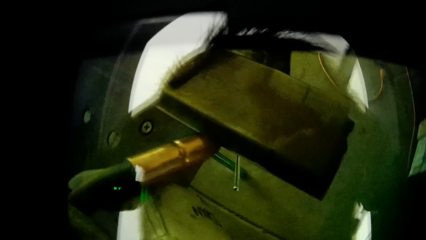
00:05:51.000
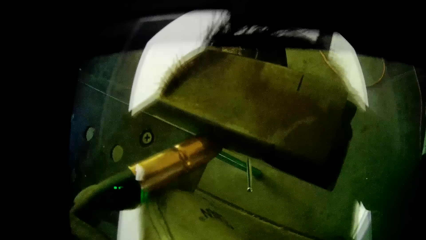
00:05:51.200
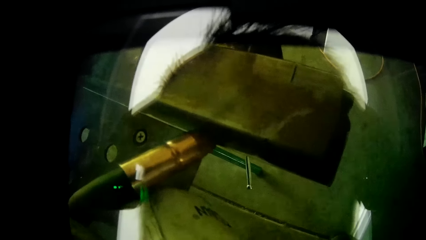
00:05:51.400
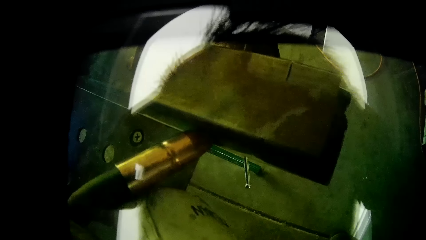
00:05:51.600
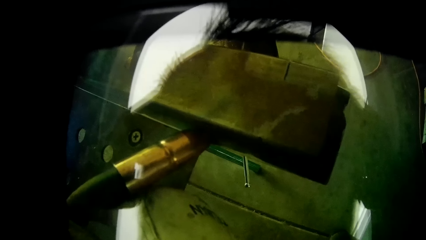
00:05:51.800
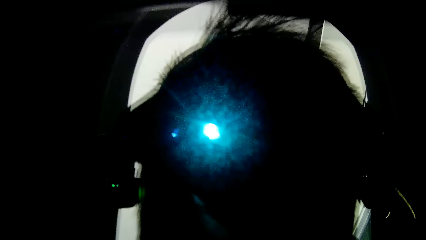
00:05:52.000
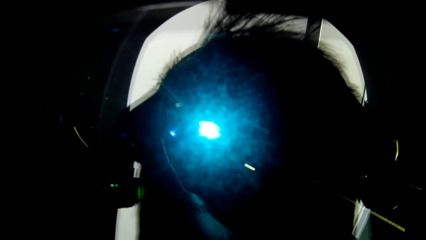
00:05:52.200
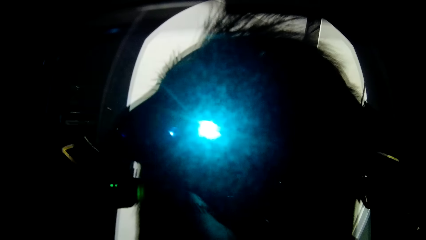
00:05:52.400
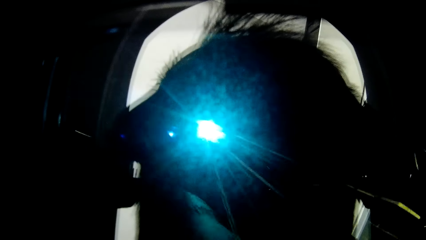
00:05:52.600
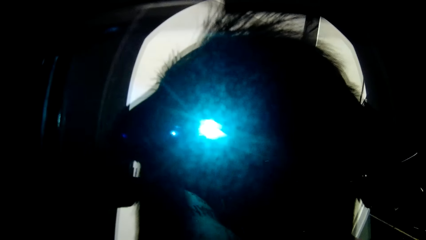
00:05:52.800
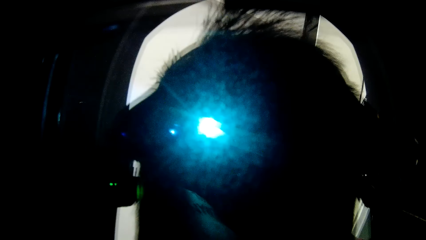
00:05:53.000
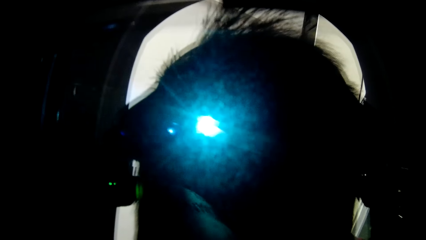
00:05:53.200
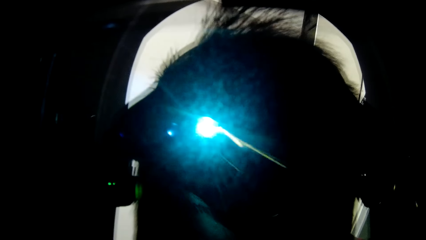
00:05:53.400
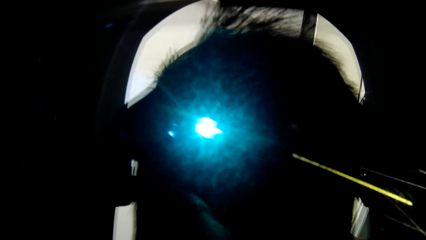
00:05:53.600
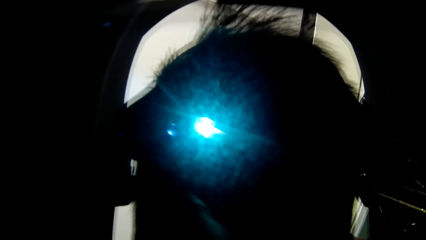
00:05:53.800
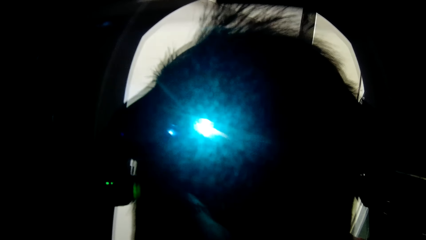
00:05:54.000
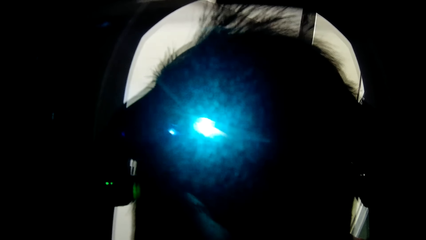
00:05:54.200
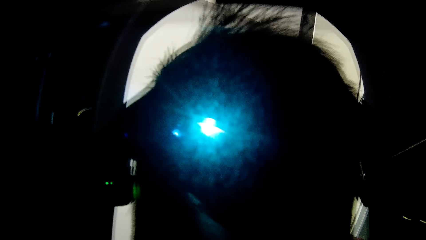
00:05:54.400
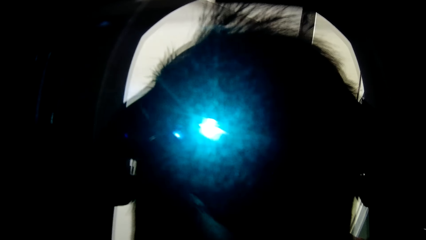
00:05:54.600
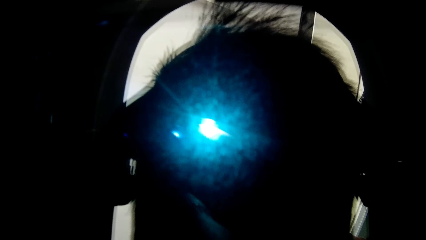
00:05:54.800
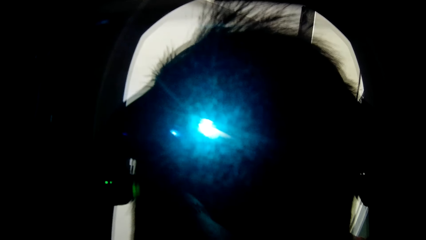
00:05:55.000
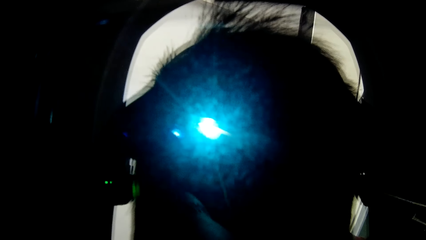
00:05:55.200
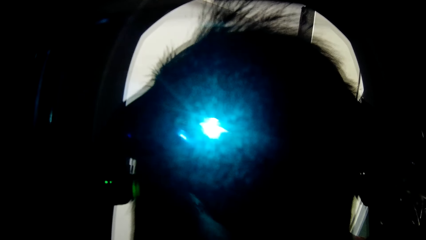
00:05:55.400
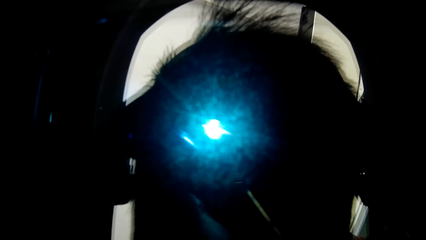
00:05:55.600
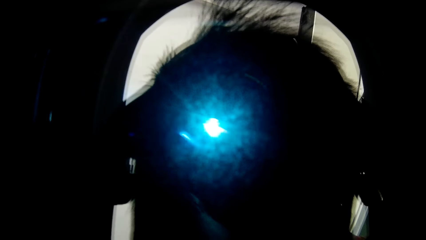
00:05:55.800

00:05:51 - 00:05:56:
The camera wearer welds the metal with the stick weld in his right hand.

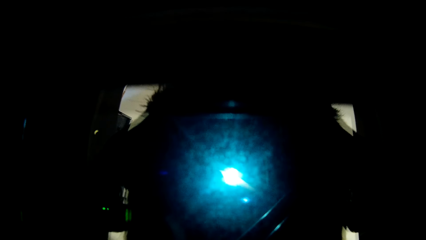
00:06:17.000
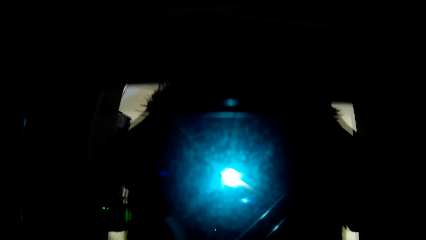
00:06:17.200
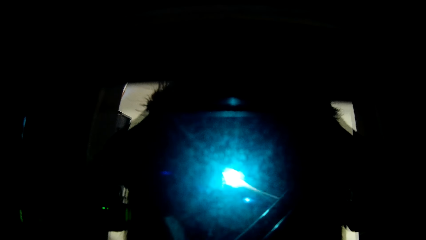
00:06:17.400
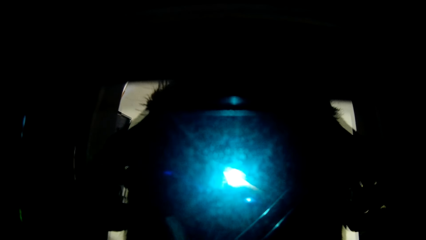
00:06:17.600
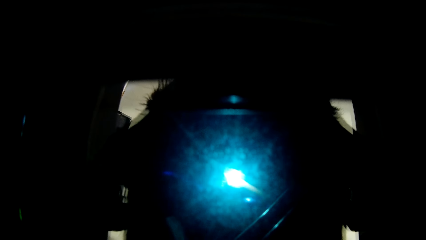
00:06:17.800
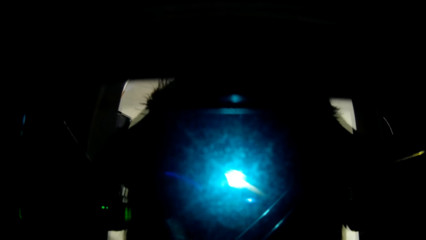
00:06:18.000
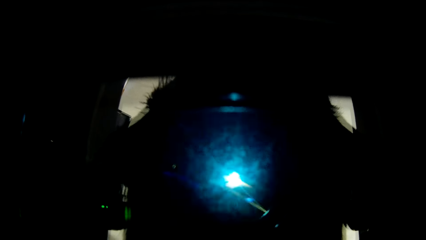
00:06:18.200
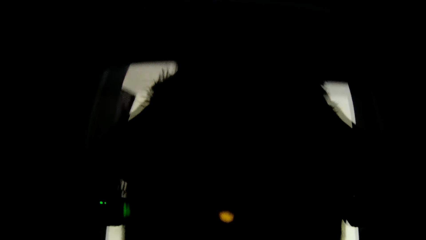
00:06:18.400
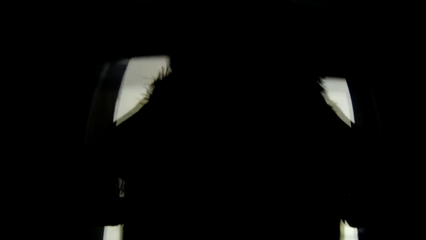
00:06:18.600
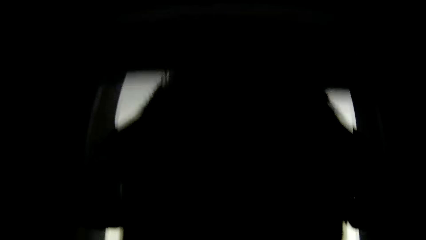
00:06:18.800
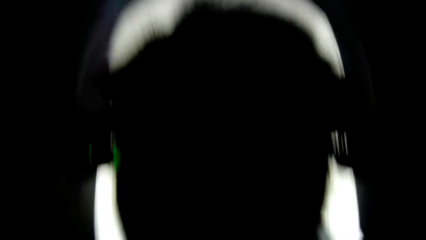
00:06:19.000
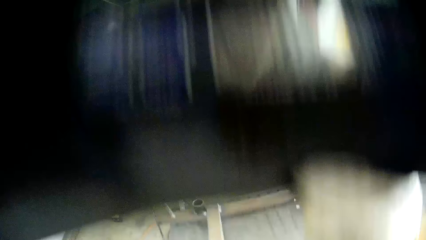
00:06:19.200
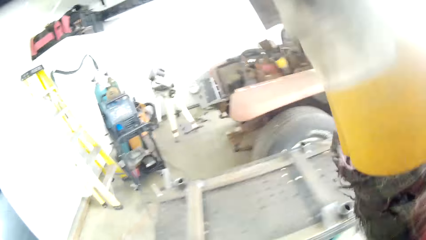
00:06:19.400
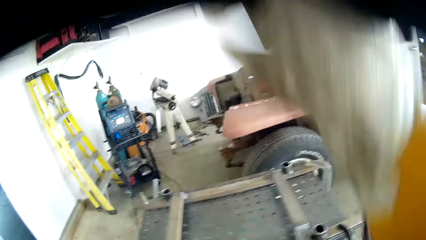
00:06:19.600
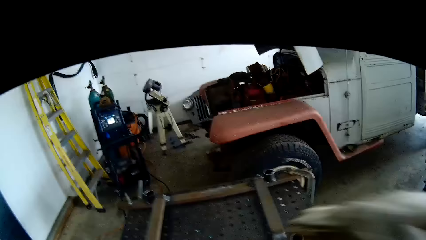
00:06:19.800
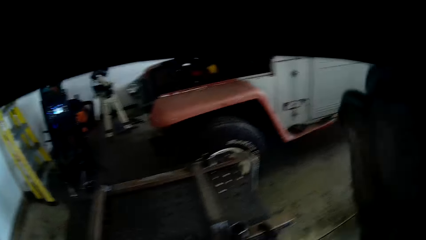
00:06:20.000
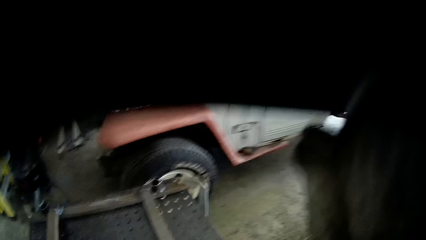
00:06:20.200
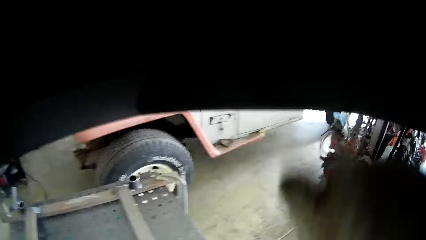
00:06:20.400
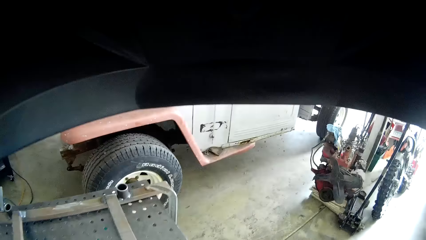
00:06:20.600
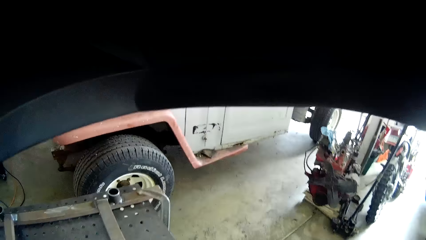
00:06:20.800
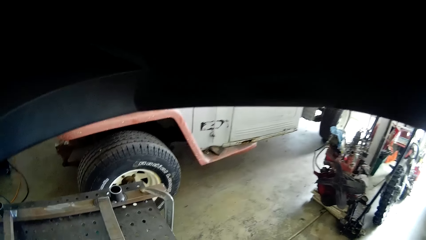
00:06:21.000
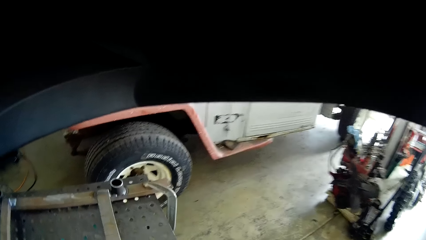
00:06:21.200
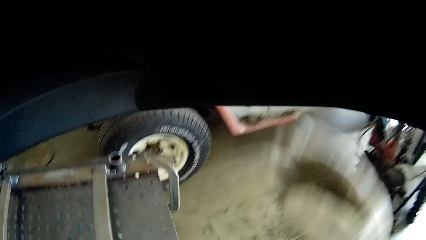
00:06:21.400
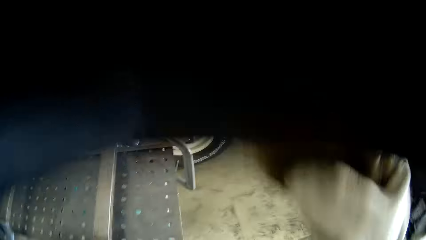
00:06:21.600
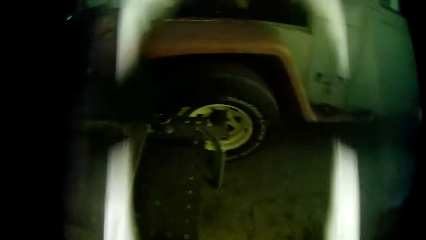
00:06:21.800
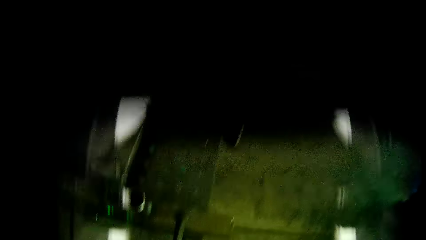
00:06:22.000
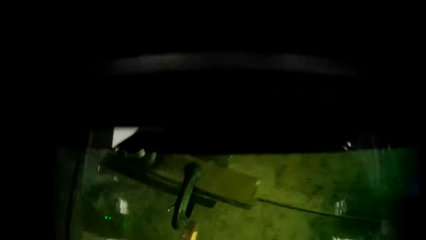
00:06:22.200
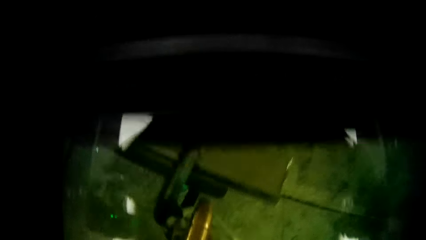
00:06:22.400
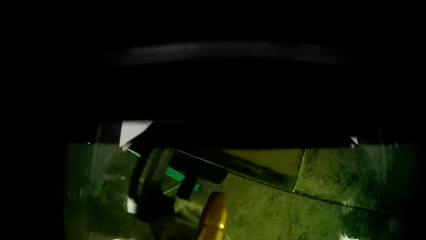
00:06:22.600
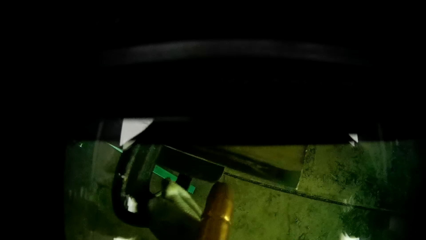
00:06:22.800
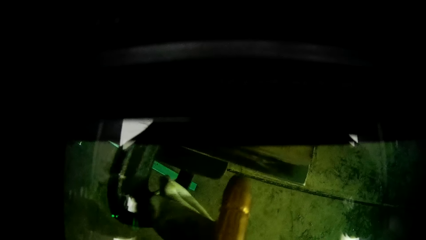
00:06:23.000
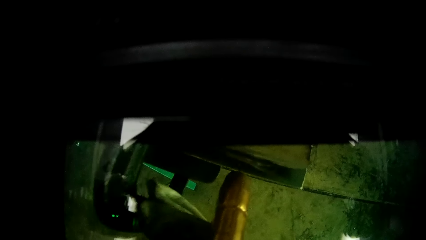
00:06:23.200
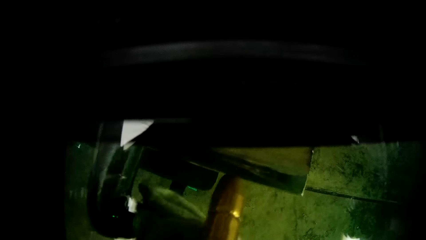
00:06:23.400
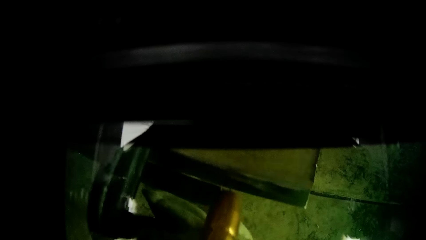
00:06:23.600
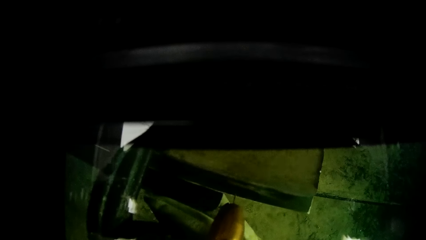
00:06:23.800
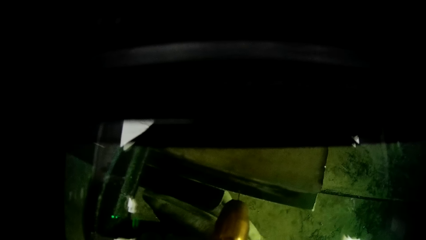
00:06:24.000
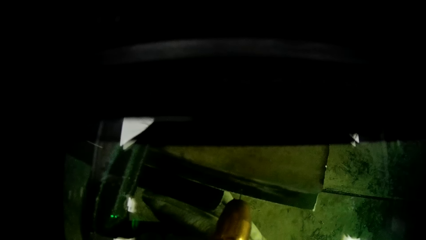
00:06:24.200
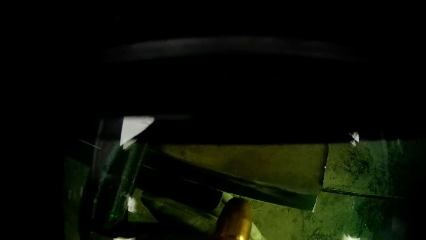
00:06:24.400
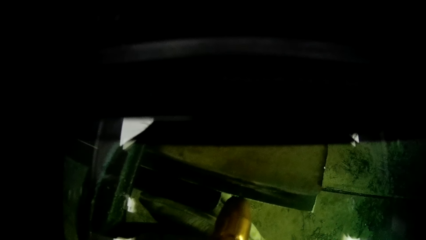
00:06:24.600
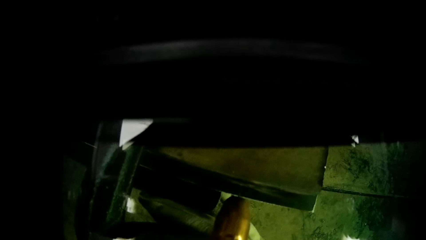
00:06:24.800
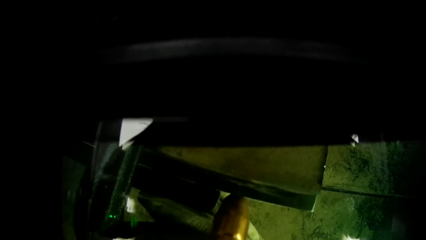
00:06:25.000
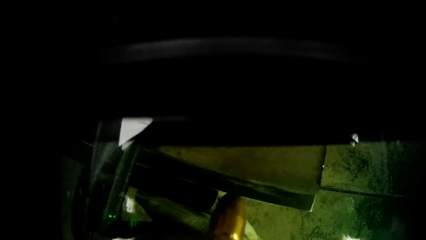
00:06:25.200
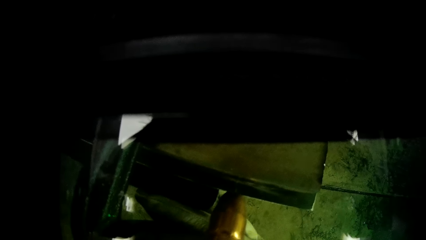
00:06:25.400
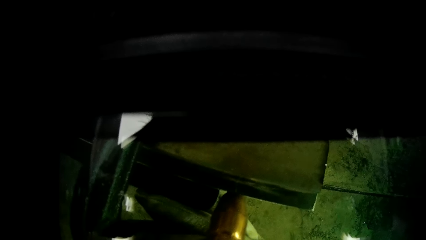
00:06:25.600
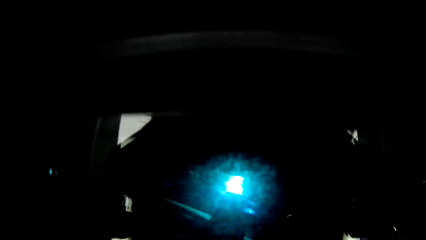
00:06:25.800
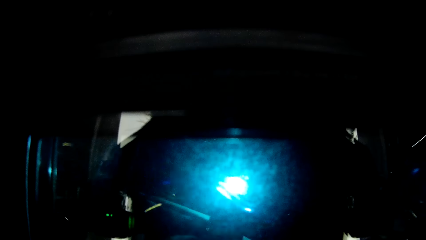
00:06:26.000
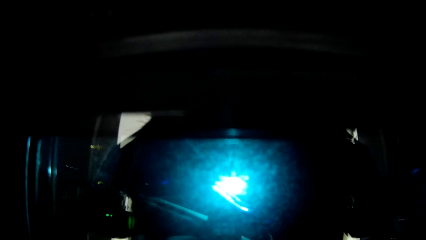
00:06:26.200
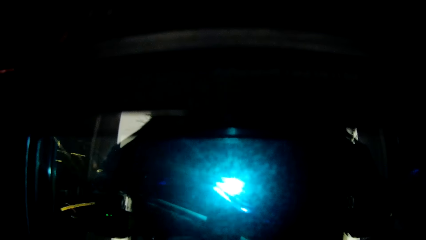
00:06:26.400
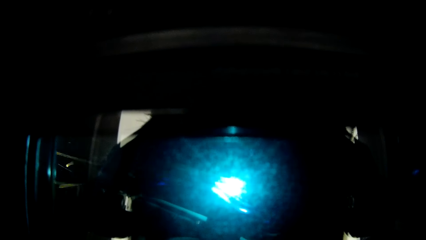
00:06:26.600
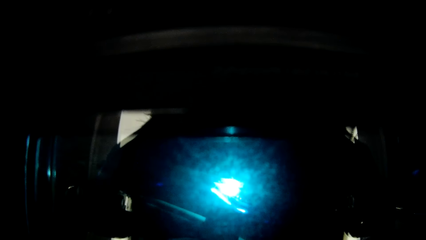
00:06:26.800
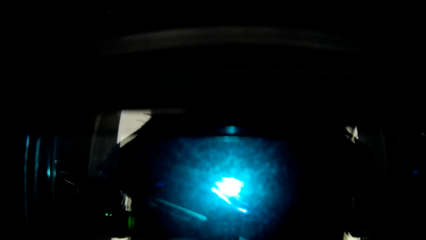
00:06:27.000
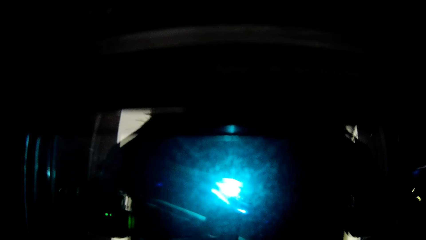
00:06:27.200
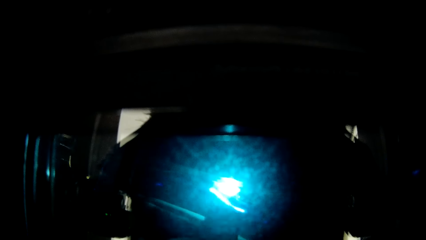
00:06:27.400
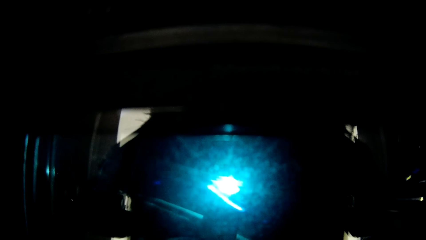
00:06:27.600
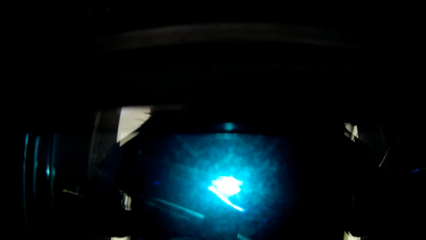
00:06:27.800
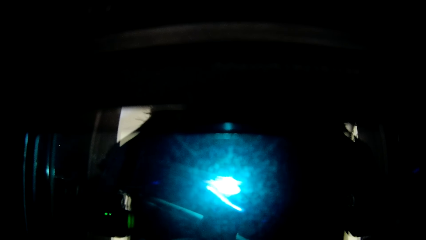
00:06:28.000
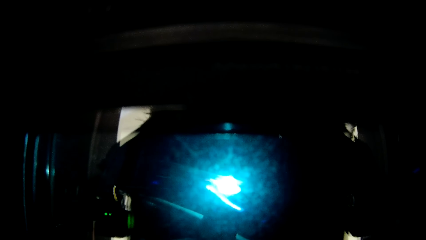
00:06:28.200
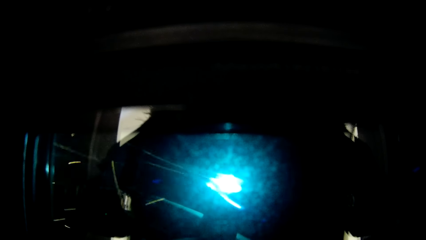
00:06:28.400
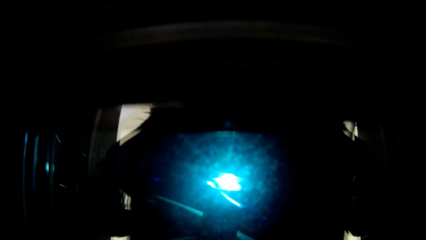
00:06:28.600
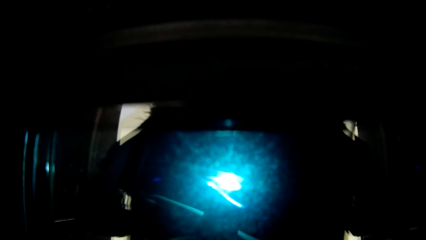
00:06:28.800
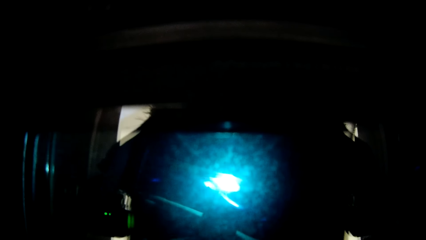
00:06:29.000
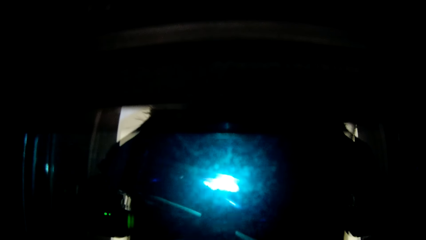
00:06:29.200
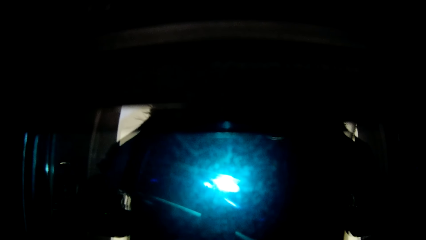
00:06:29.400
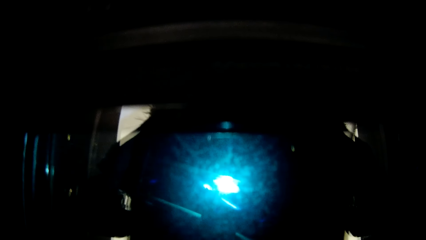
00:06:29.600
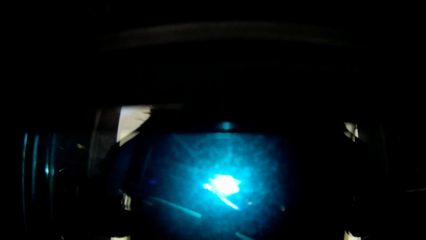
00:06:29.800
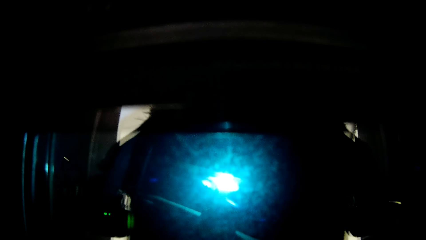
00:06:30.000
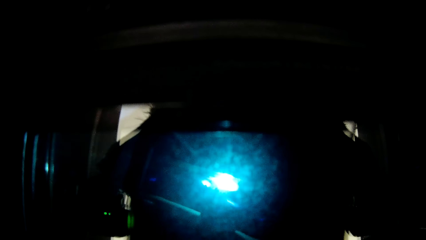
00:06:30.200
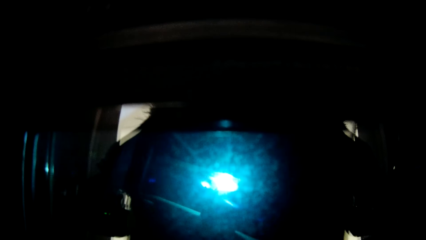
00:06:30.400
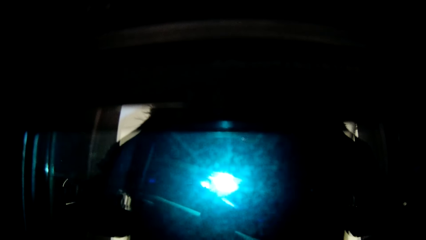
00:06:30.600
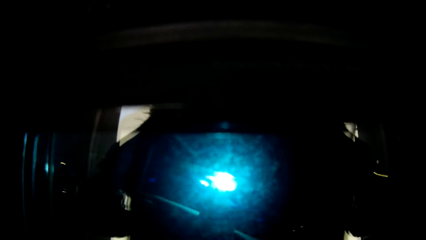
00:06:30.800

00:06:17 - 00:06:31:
The camera wearer removes the welding helmet from his face with his right hand. He touches his face with his right hand. He wears the welding helmet with his right hand. He welds the metal with the stick weld in his right hand.
